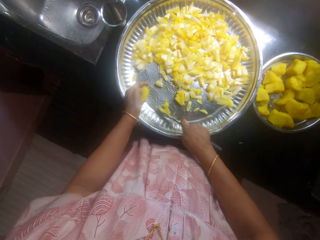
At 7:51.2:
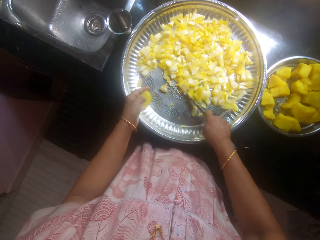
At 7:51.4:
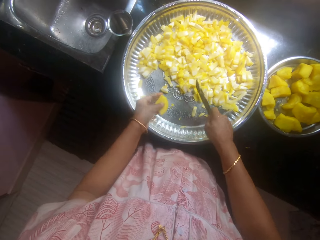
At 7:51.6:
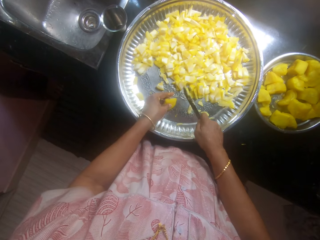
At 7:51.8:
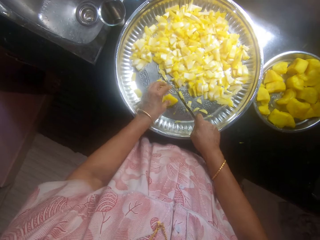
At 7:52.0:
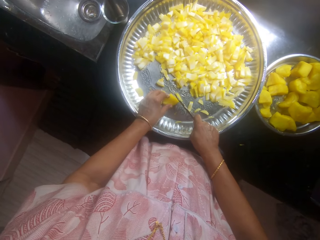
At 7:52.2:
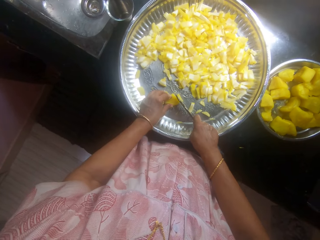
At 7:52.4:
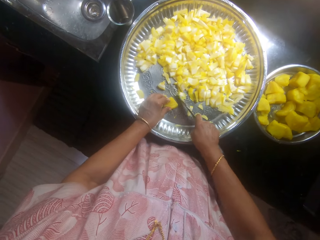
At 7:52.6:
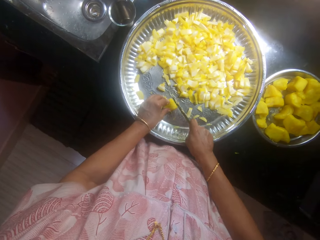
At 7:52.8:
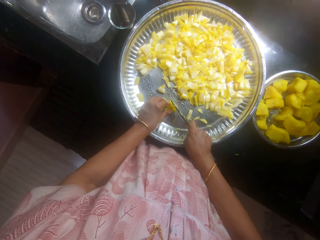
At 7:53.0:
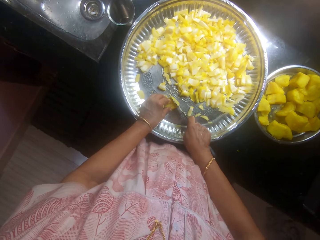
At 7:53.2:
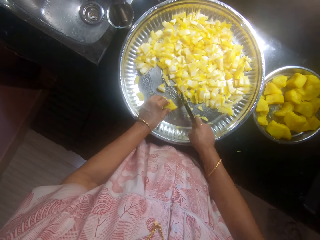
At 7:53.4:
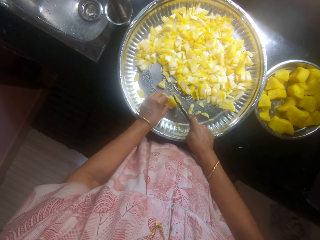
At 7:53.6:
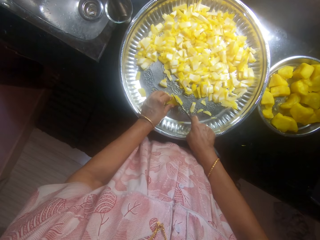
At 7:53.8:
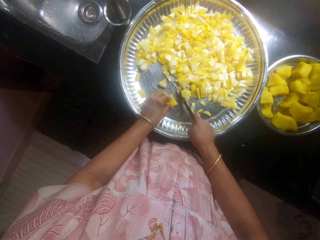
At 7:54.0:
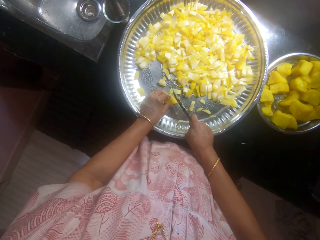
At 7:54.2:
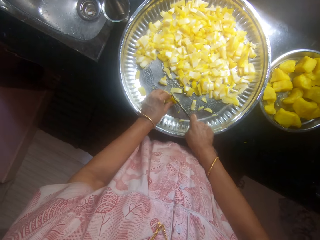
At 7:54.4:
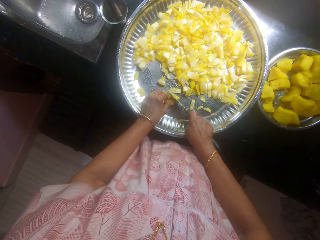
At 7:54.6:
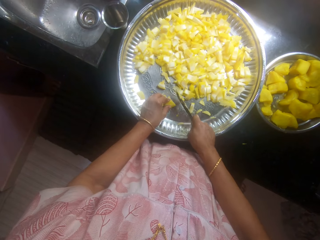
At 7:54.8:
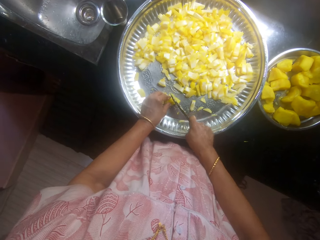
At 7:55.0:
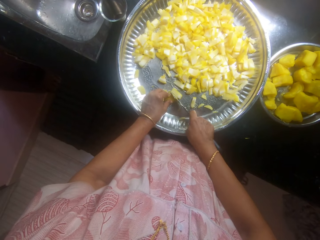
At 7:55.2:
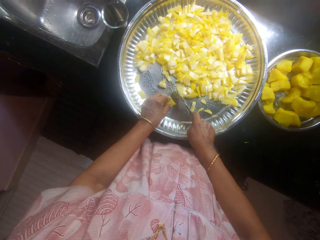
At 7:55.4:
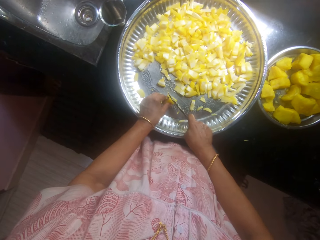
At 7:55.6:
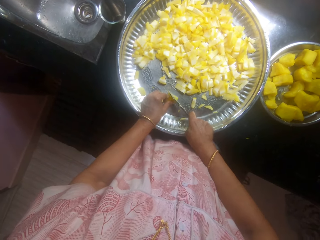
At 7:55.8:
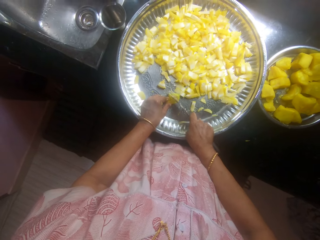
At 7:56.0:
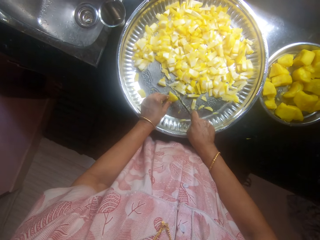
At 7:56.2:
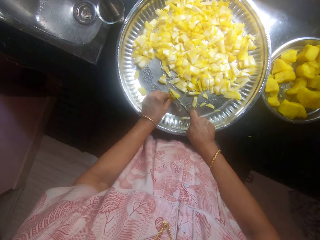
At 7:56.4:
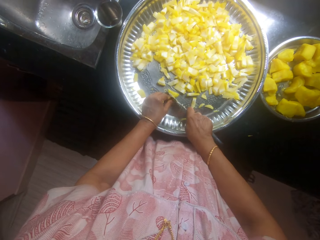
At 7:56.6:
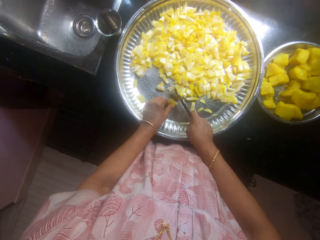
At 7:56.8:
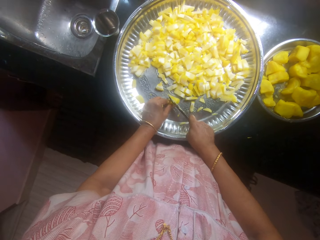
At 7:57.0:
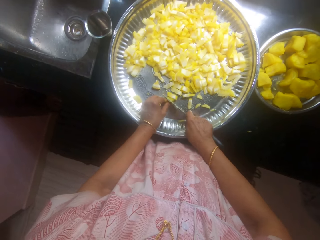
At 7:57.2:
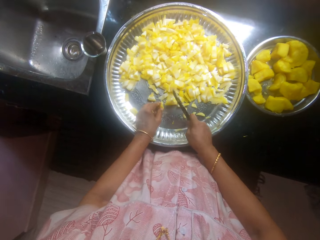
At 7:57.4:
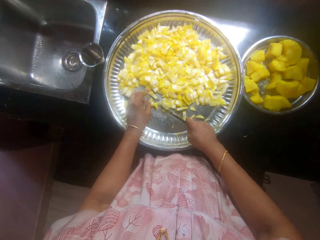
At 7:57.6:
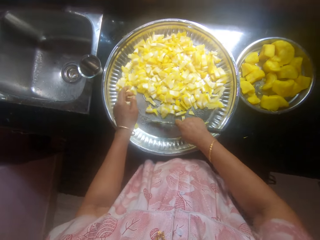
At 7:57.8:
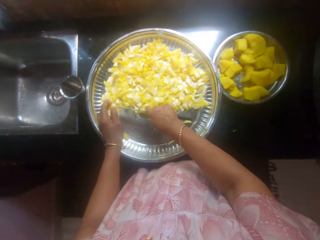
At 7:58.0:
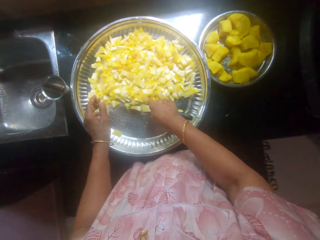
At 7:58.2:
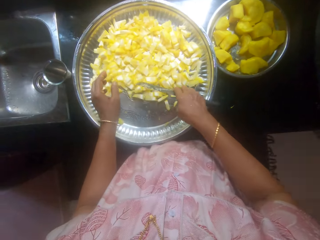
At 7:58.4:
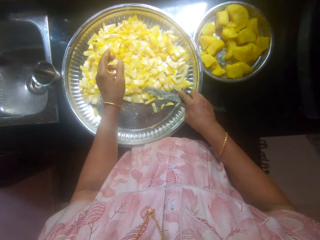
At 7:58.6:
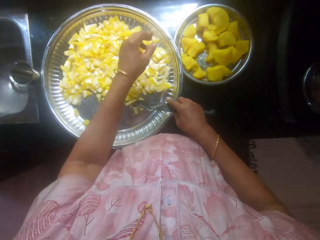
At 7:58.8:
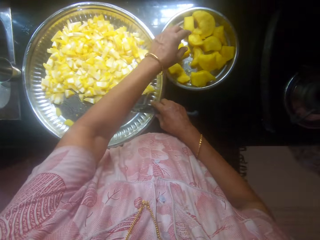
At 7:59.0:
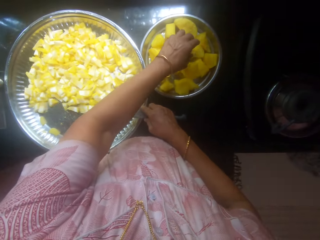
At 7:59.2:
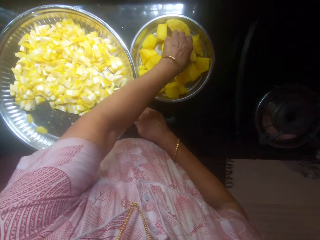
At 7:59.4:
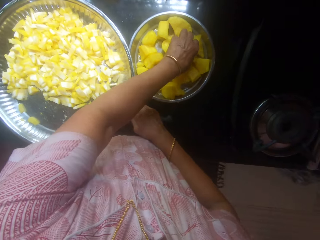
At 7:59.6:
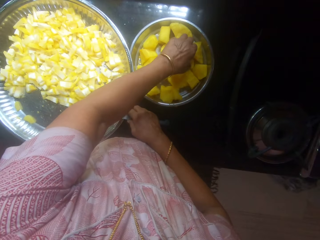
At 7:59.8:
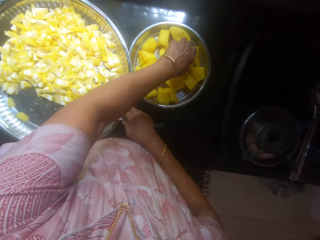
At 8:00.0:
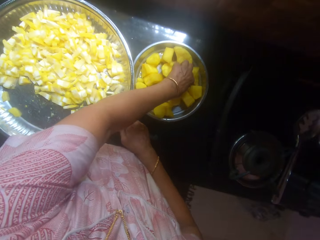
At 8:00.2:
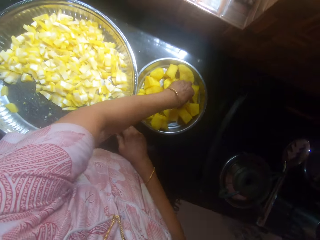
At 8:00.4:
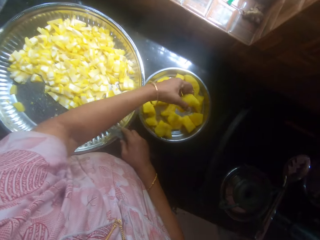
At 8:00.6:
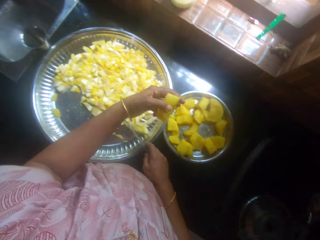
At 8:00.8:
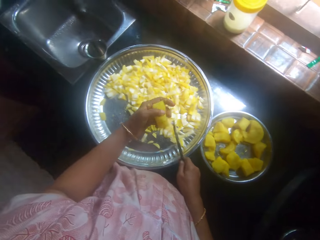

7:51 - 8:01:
The camera wearer pushes the cassava or potatoes with a knife in the tray. They slice the cassava with the knife. They push the cassava with the knife in the tray. They pick a potato.

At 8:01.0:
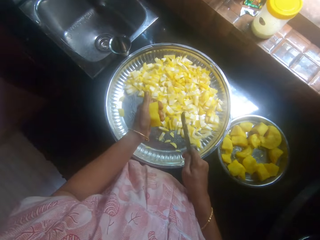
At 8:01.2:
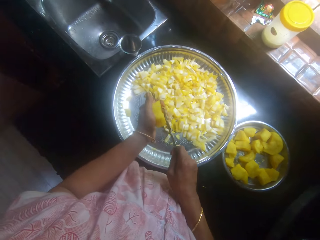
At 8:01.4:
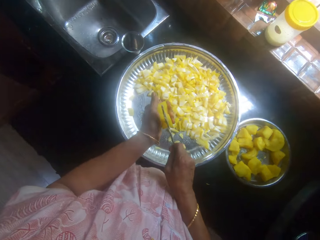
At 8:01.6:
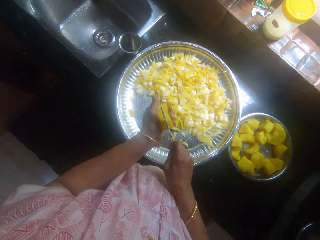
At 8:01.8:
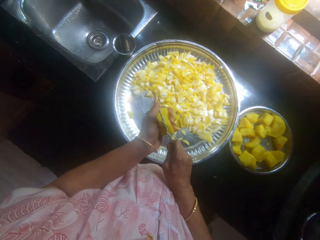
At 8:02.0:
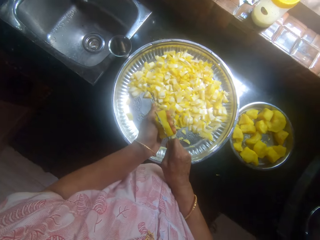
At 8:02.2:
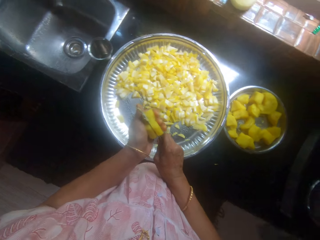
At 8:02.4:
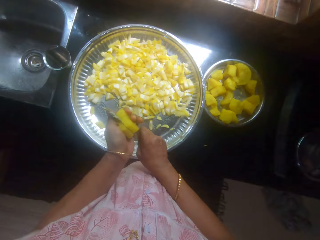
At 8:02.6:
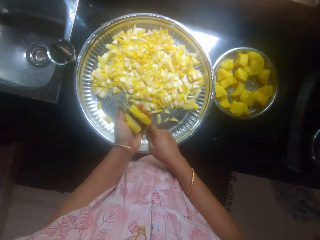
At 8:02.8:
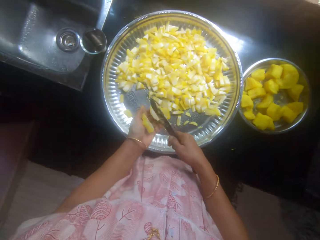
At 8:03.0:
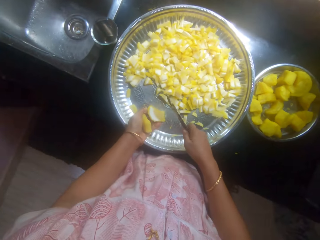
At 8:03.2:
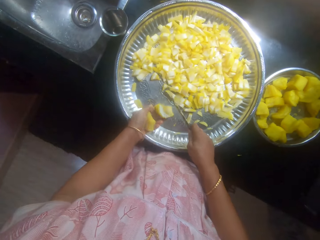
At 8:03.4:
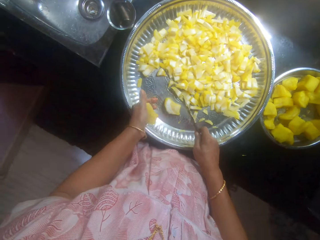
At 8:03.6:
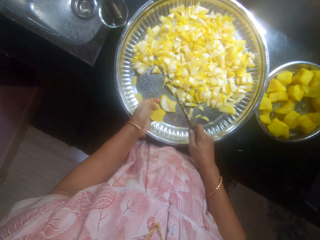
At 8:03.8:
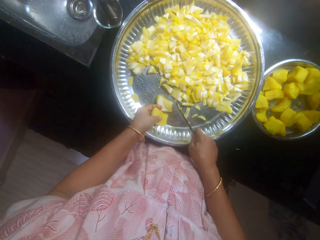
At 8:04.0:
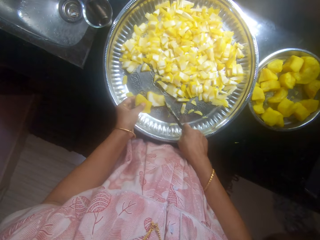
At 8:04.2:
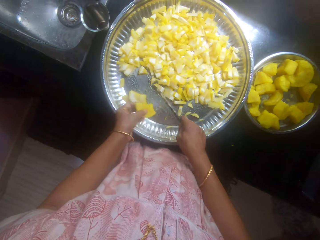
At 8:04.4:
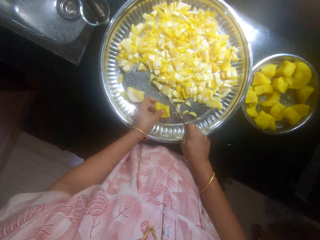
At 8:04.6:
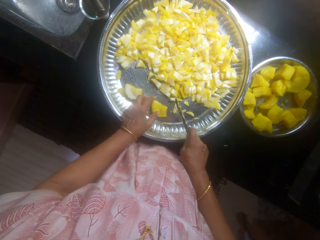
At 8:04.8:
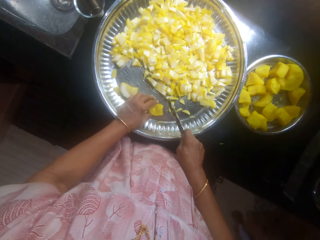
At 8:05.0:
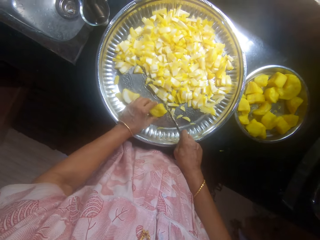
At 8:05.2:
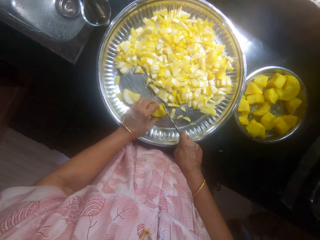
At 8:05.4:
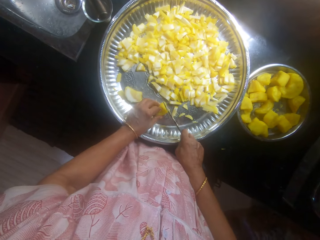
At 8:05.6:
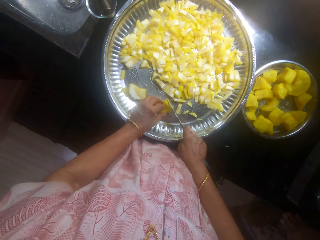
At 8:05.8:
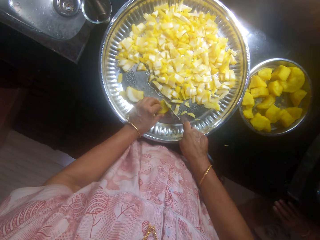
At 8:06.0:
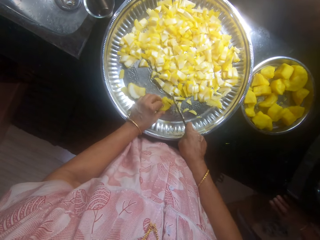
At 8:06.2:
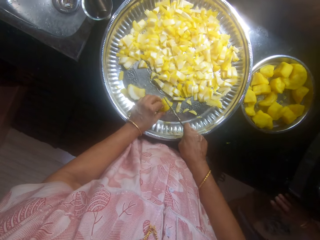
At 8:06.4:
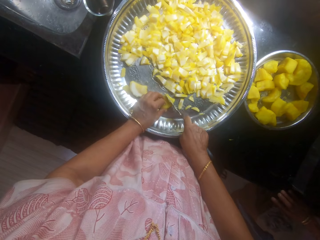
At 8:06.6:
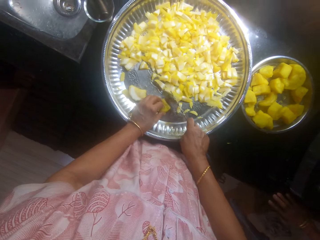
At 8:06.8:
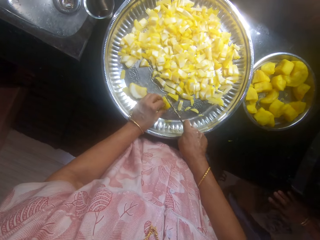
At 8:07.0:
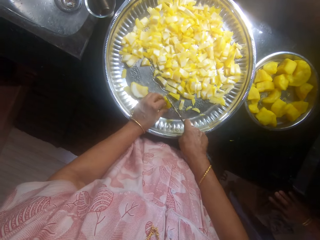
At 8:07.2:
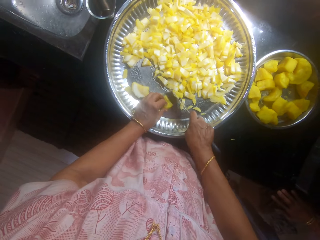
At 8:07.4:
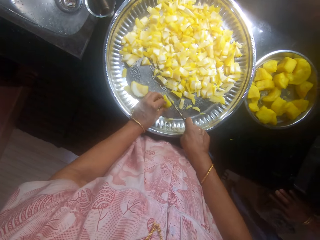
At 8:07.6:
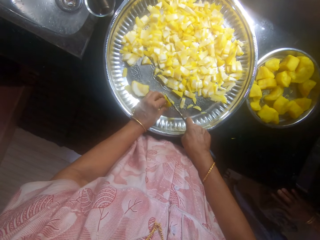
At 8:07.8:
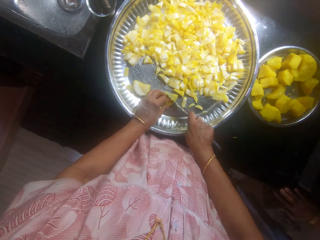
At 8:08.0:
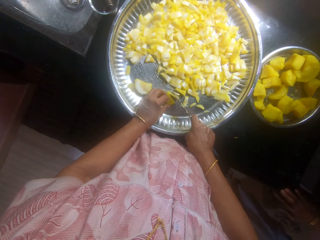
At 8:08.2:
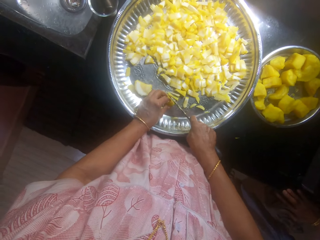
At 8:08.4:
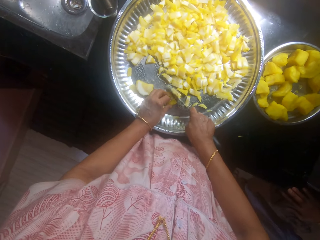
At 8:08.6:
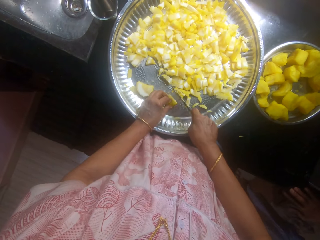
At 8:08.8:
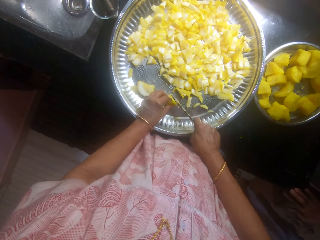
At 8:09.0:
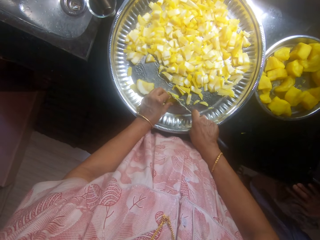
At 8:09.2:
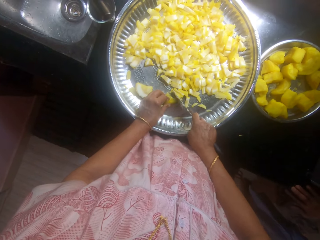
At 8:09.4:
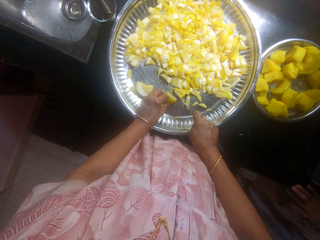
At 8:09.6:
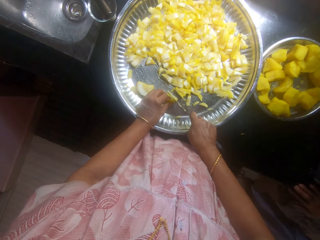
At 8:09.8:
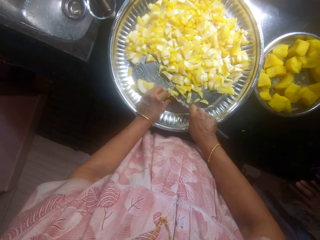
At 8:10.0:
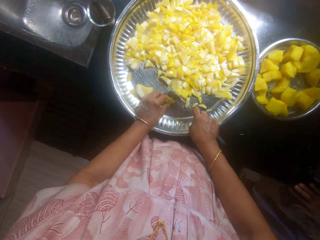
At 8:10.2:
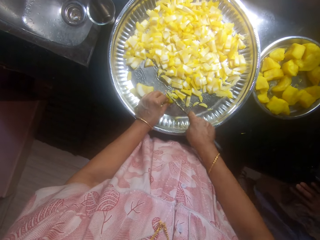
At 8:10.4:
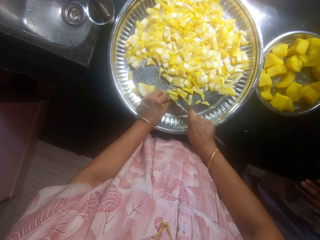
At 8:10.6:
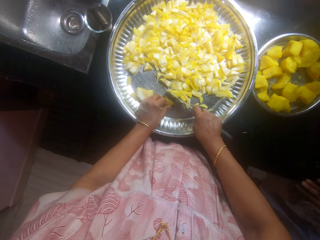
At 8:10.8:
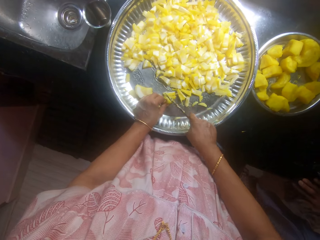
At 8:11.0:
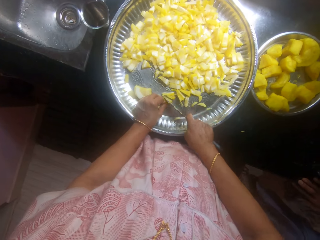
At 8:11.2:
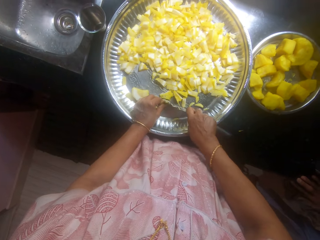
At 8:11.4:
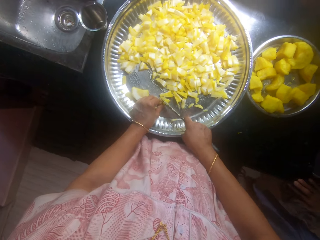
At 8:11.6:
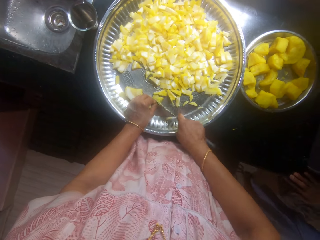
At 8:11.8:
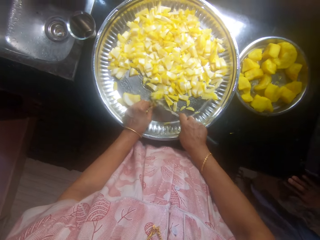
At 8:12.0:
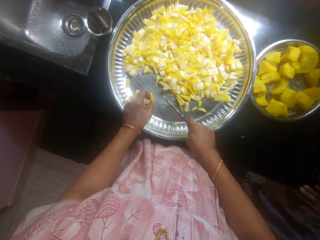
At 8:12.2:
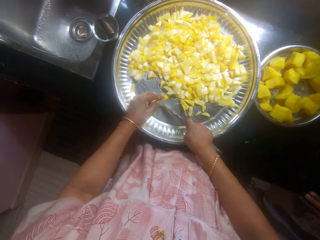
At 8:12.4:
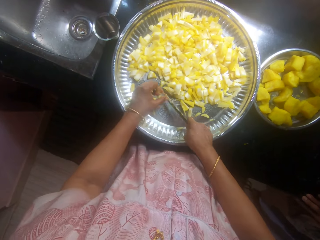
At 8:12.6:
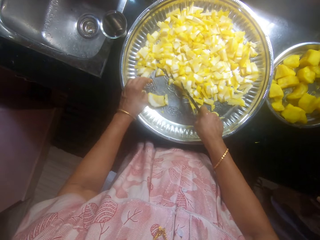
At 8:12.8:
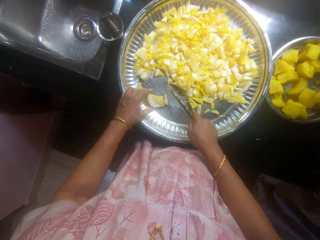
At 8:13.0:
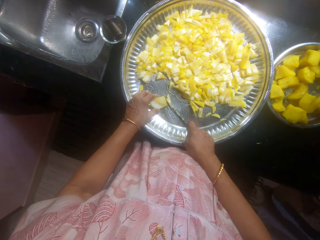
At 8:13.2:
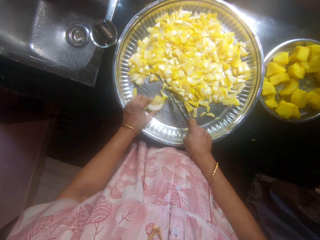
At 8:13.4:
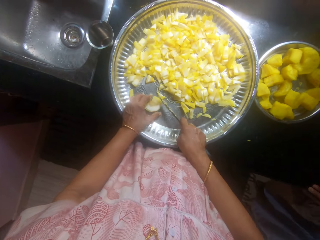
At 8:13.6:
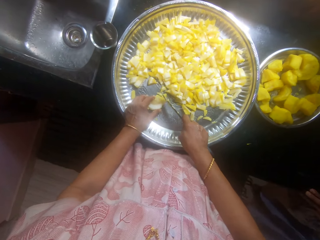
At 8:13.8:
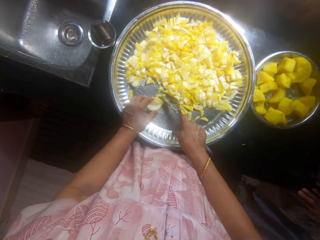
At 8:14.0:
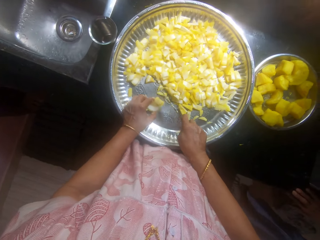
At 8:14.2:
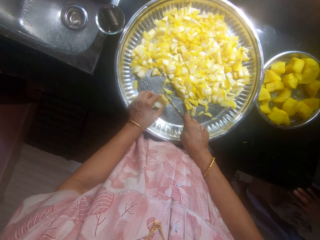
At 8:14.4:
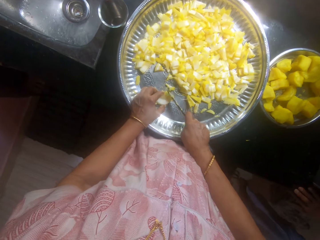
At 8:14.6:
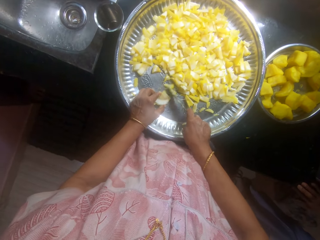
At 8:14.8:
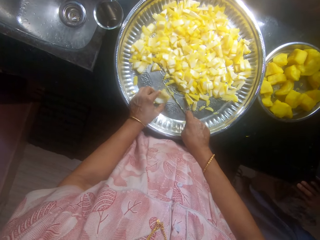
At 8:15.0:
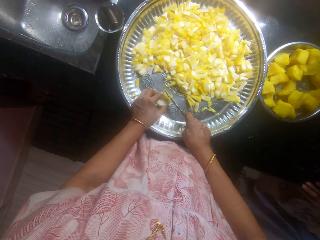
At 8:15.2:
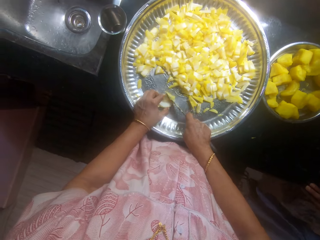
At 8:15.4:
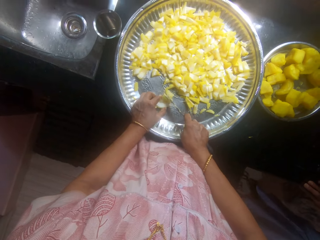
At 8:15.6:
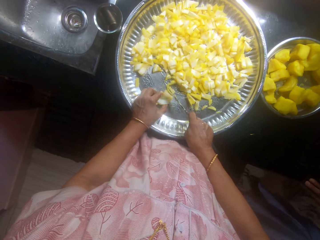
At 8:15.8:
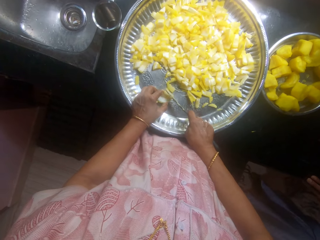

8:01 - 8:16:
The camera wearer holds the cassava or potato with the left hand. They divide the potato into two. They slice the cassava with a knife. They talk to a lady. The camera wearer drops the cassava in the tray. They put the cassava on the tray. They slice the cassava with the knife.
